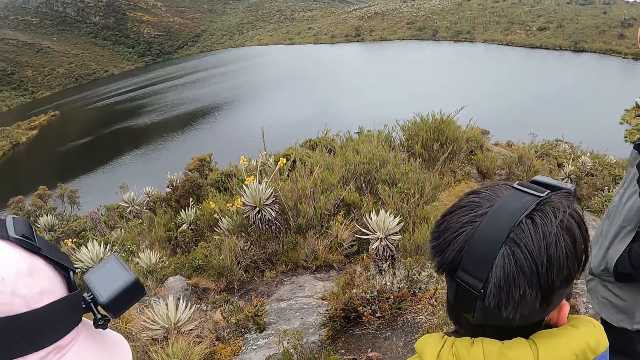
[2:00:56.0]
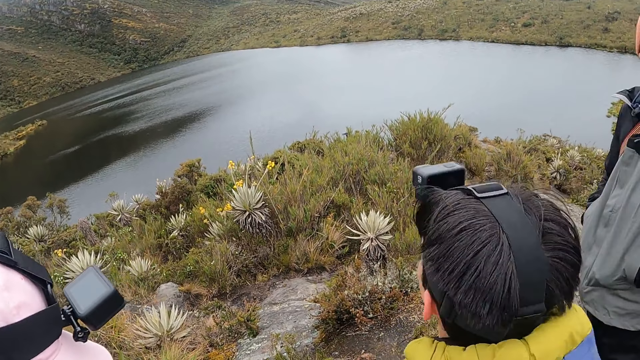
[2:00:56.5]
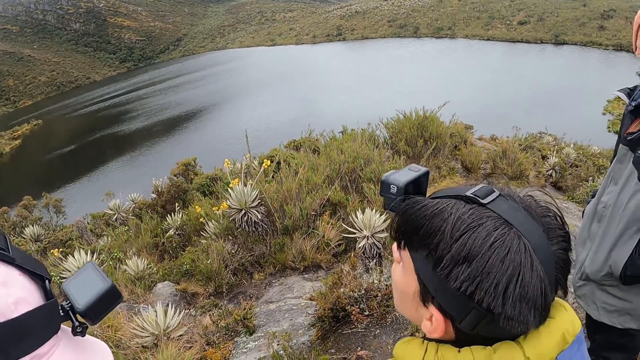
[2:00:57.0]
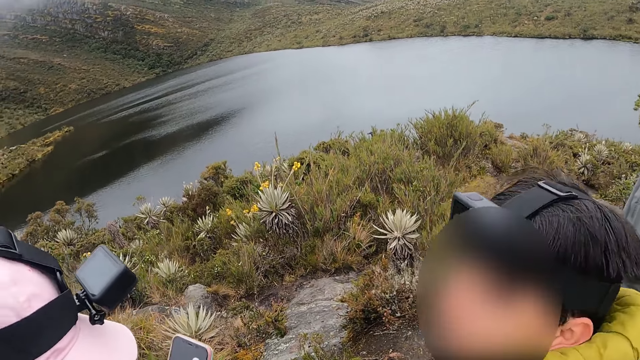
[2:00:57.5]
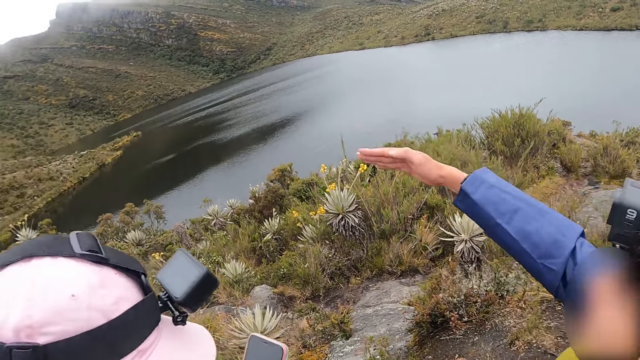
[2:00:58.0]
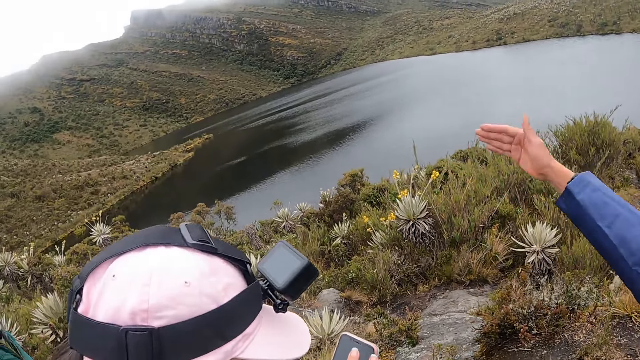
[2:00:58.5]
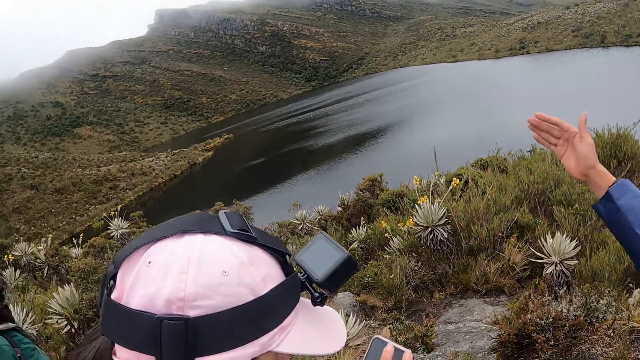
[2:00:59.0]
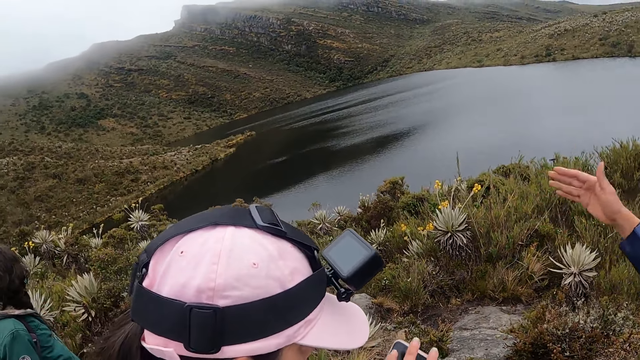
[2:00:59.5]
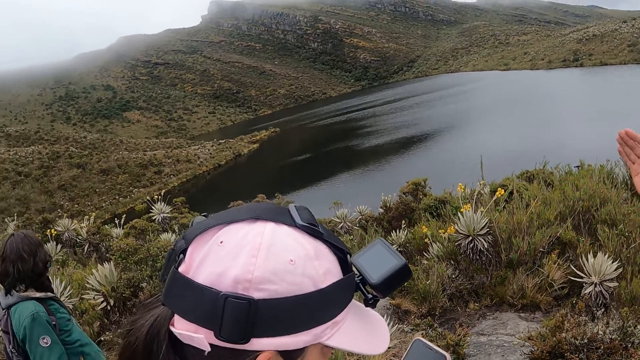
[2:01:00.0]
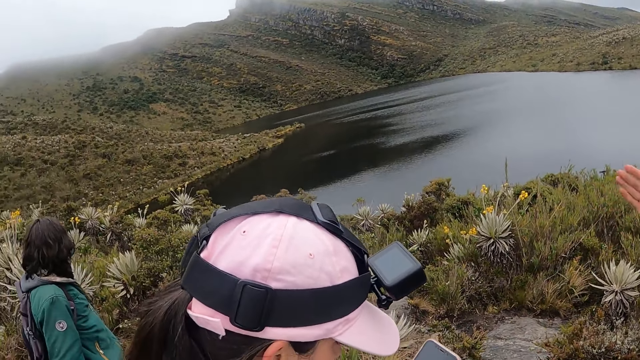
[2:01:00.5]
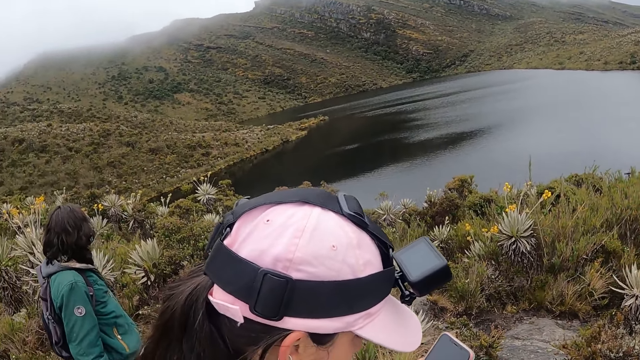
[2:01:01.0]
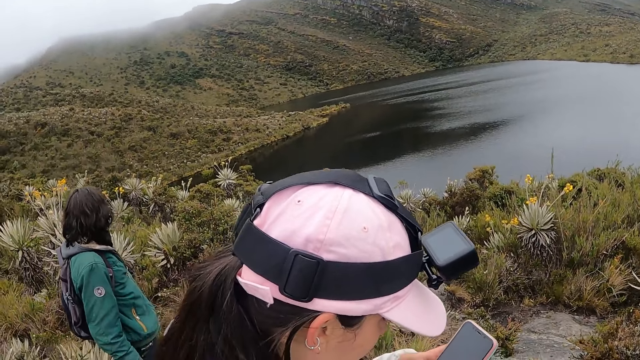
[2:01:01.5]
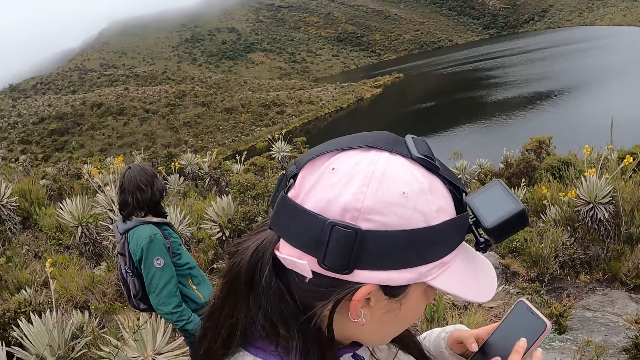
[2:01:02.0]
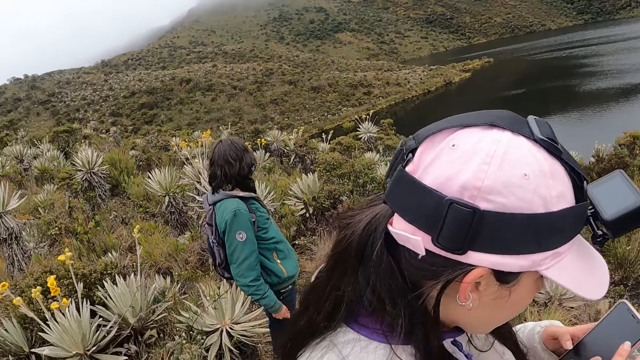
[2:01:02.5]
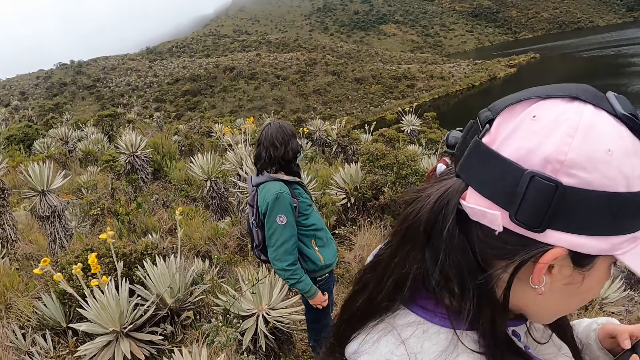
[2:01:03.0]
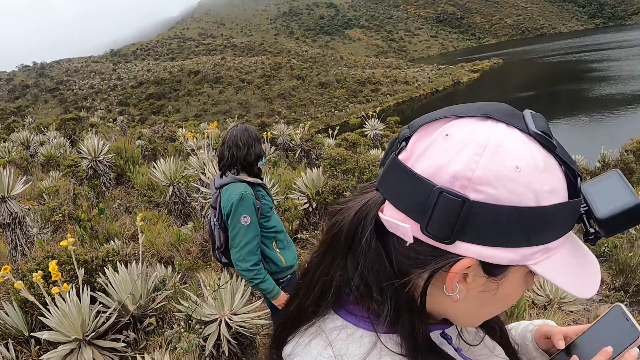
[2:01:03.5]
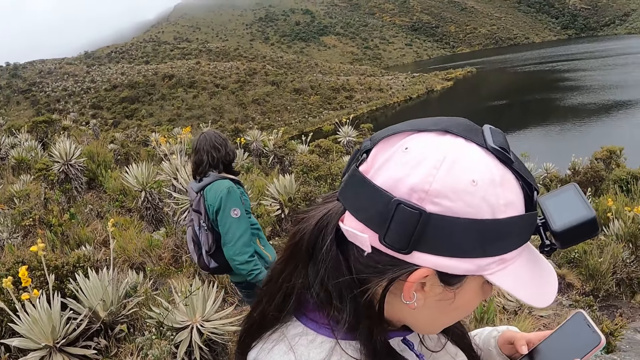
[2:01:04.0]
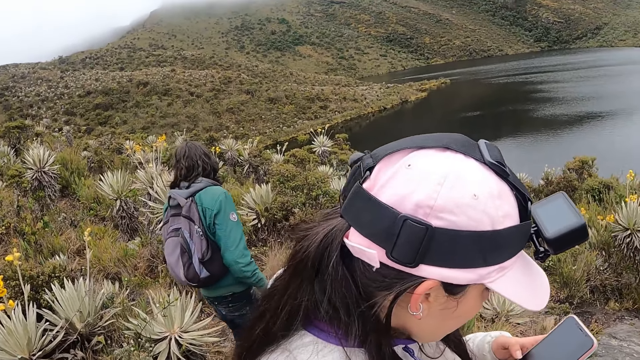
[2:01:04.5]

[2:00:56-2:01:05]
A man sways his right hand. The camera wearer looks around.

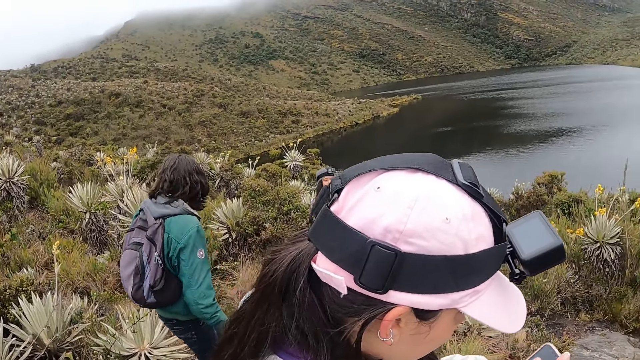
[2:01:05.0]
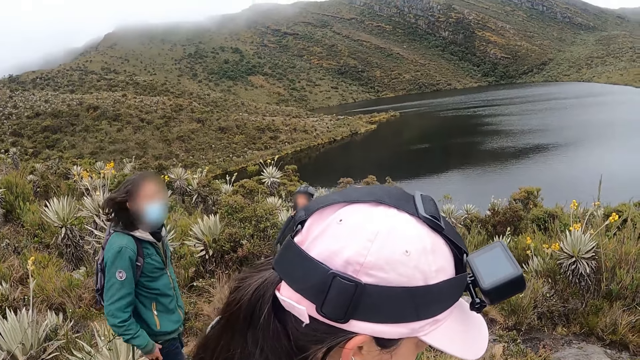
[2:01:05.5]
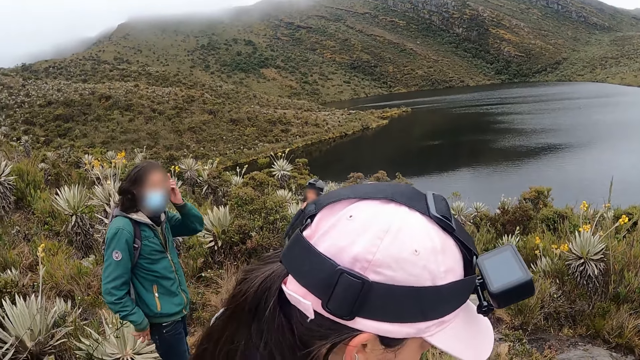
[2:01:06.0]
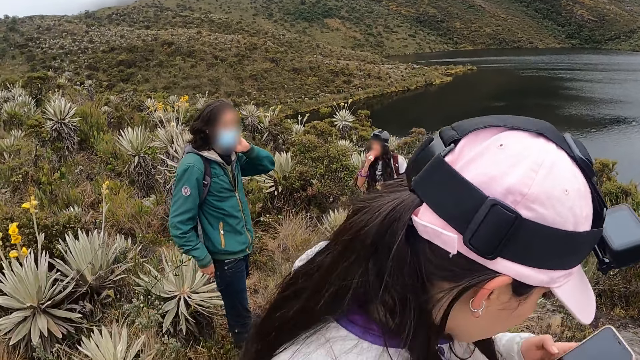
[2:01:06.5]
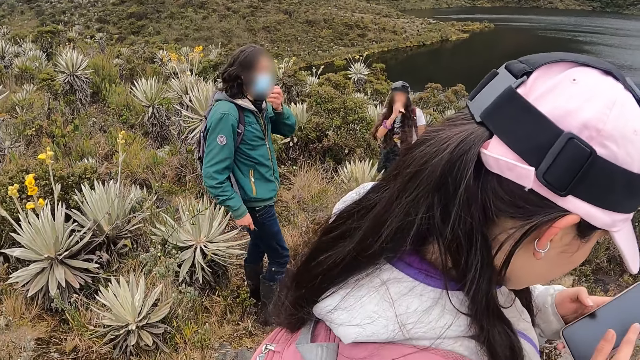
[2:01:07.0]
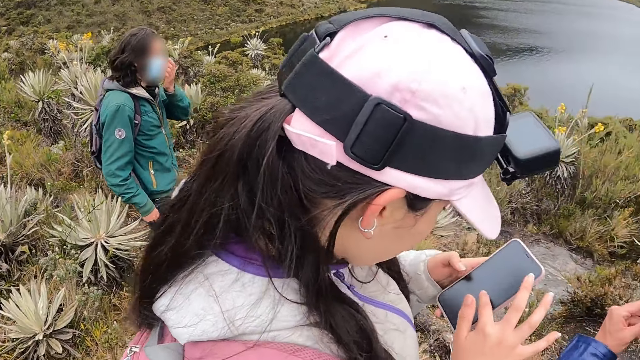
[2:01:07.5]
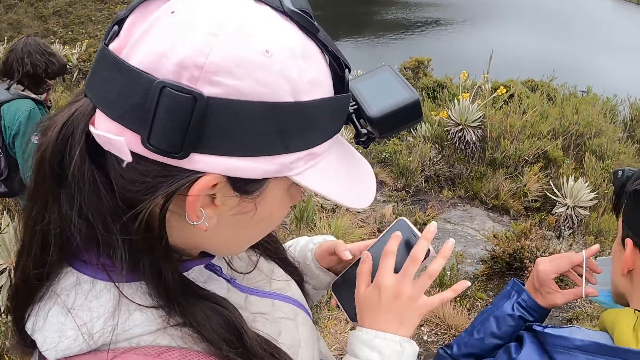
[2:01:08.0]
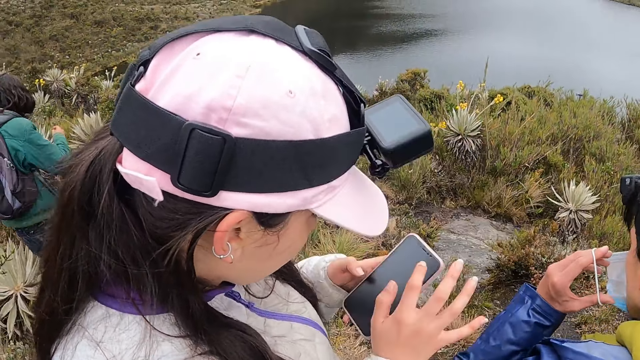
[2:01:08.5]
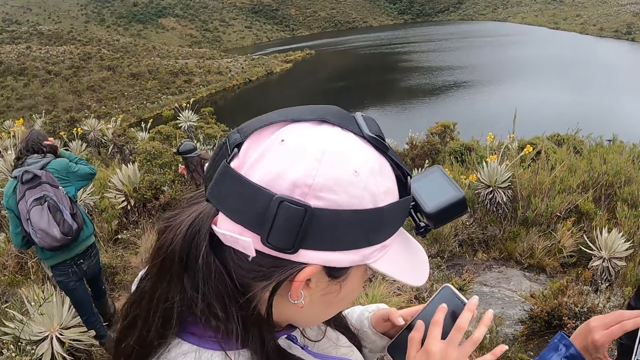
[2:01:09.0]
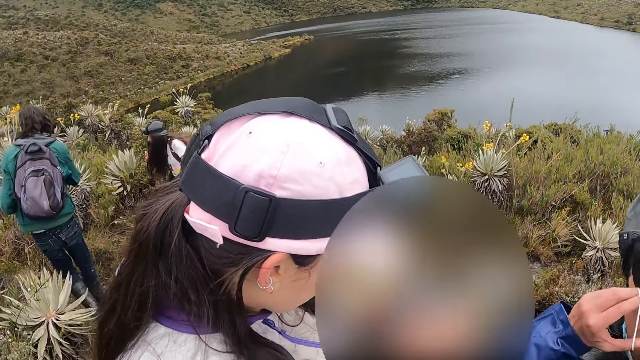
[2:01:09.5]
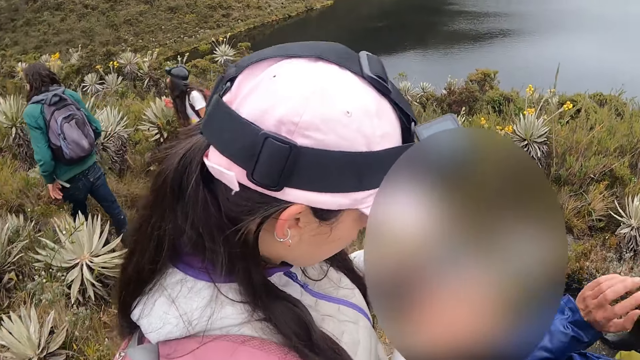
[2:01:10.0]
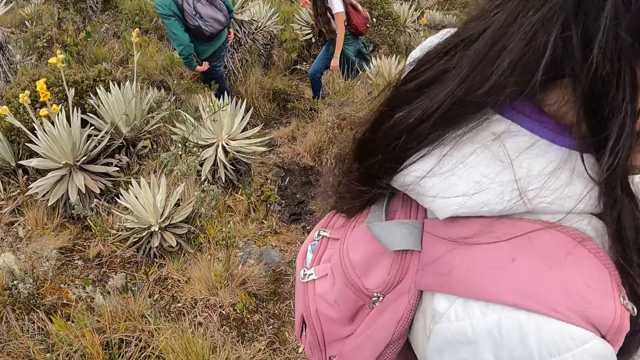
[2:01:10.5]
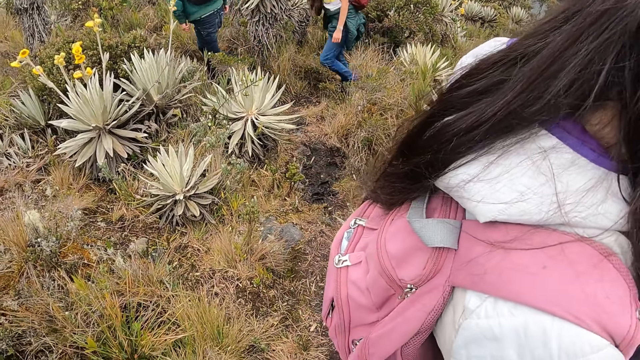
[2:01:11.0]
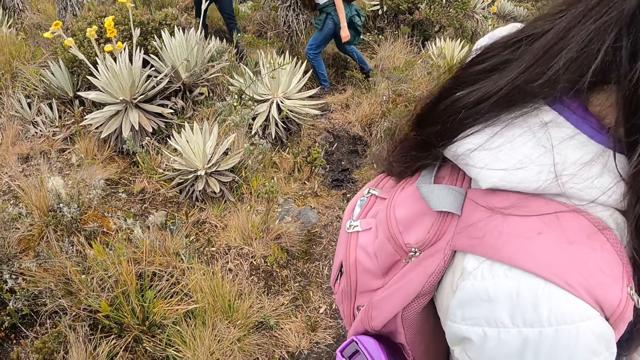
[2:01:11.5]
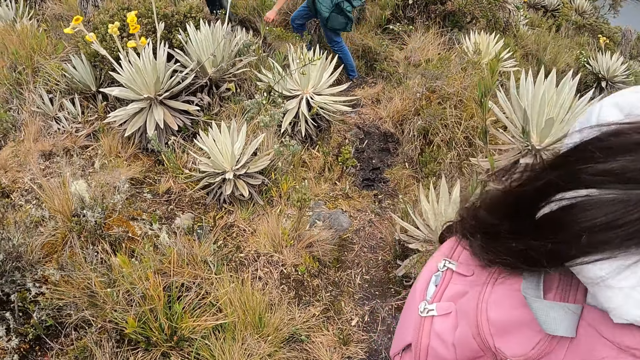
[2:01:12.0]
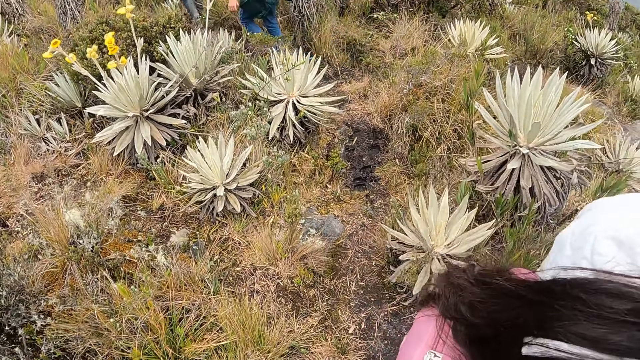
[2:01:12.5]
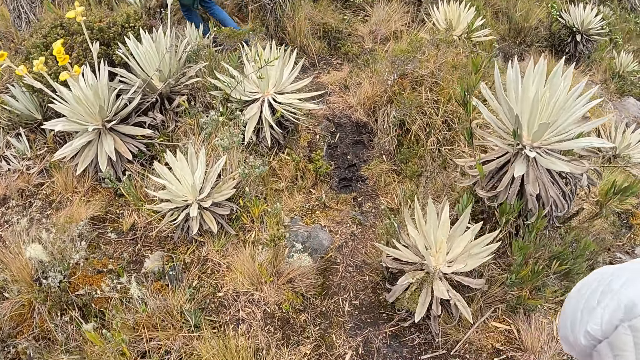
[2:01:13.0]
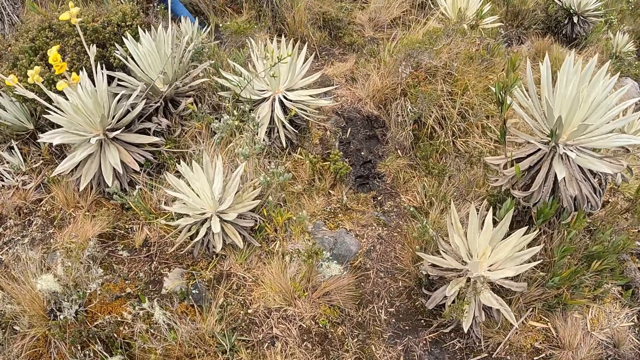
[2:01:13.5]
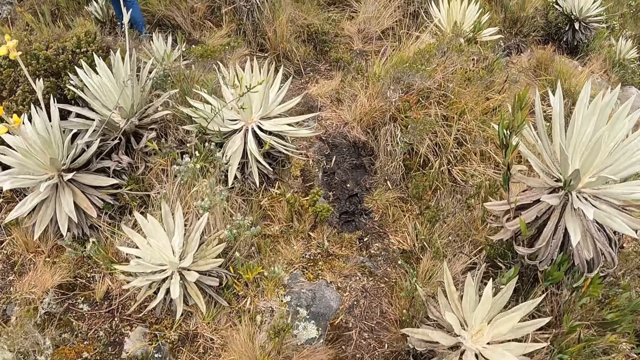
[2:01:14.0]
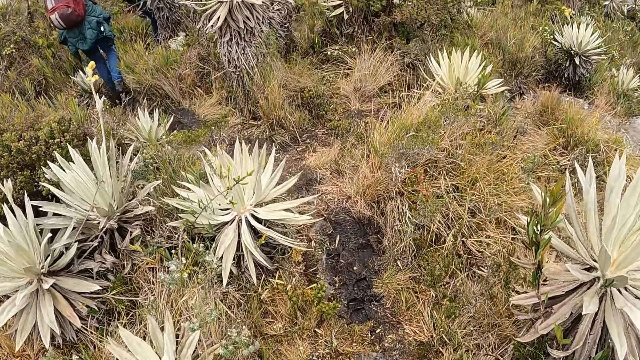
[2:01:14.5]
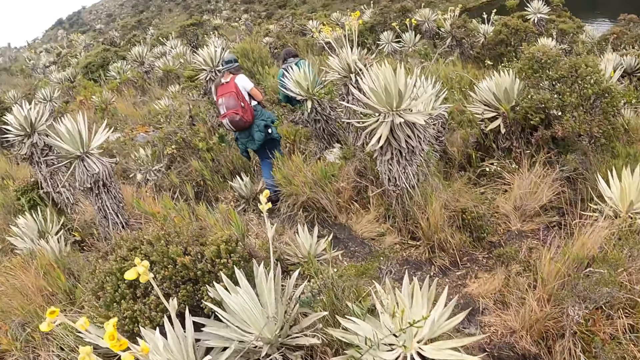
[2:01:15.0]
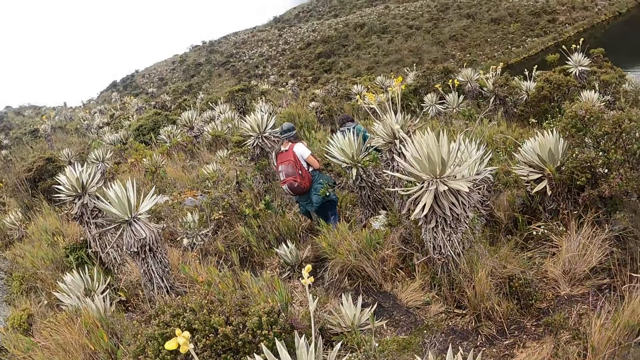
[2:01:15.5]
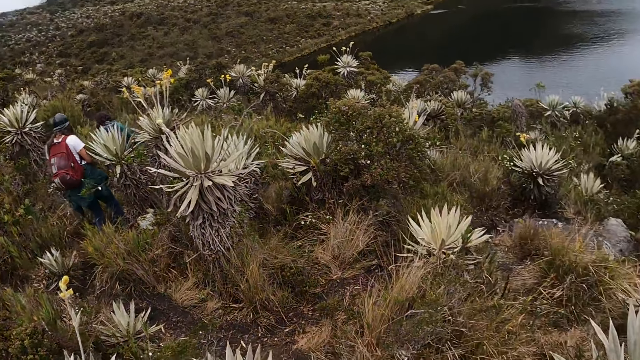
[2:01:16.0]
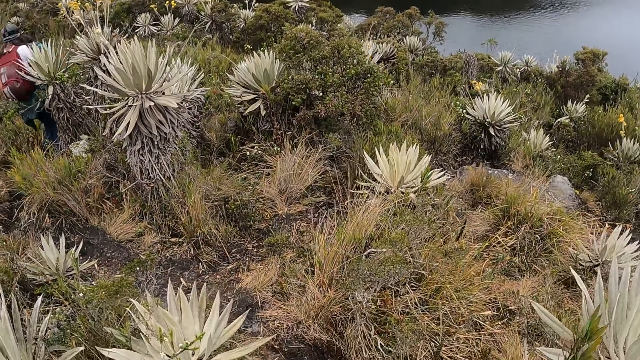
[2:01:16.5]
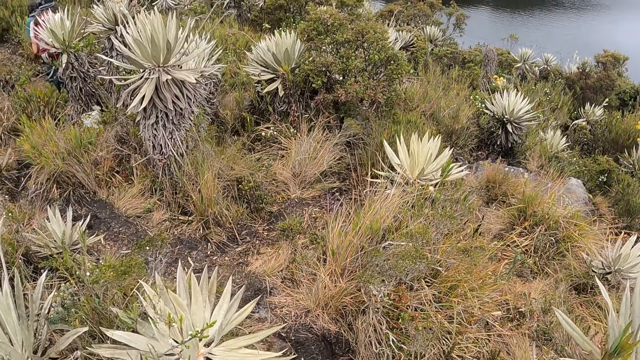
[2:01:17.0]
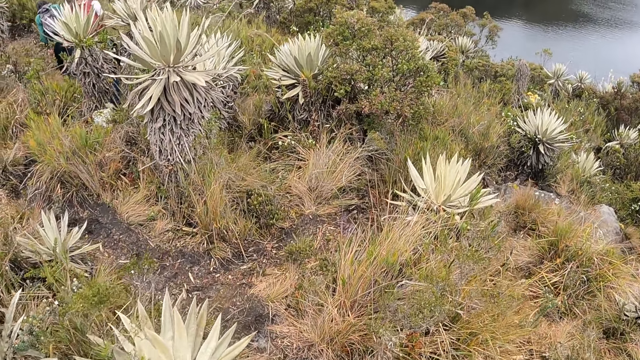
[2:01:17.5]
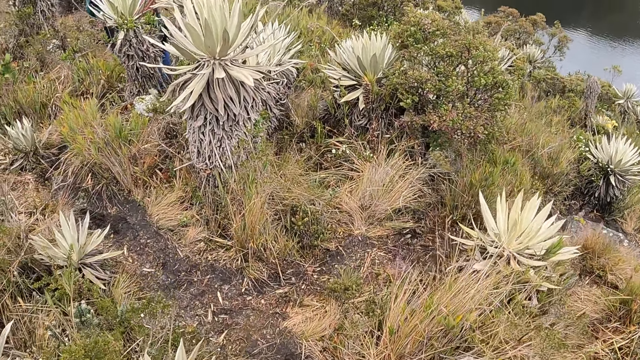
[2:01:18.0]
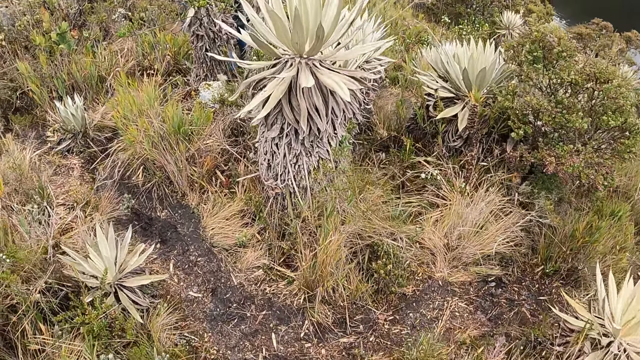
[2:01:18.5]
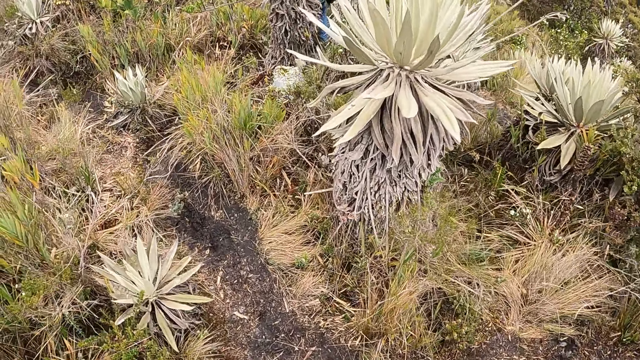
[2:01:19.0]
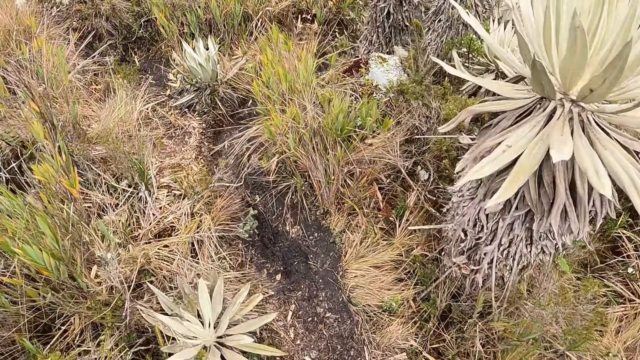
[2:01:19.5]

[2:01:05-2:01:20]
A man touches his hair with his left hand. The man touches his hair with his right hand. The camera wearer walks around.
